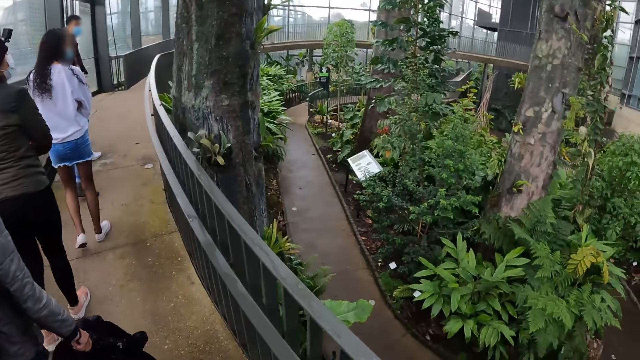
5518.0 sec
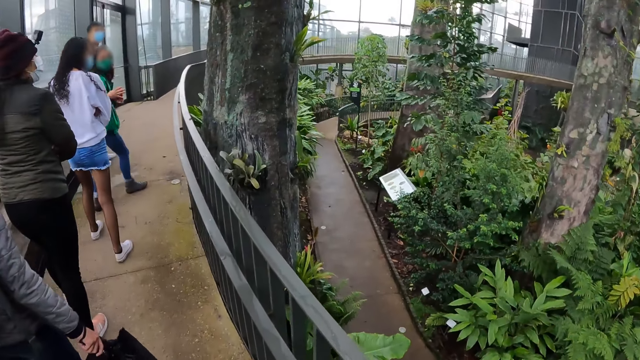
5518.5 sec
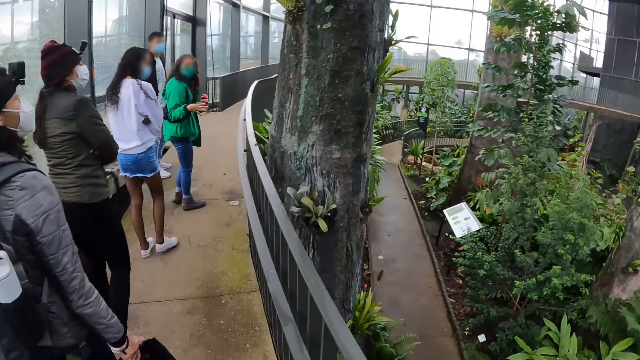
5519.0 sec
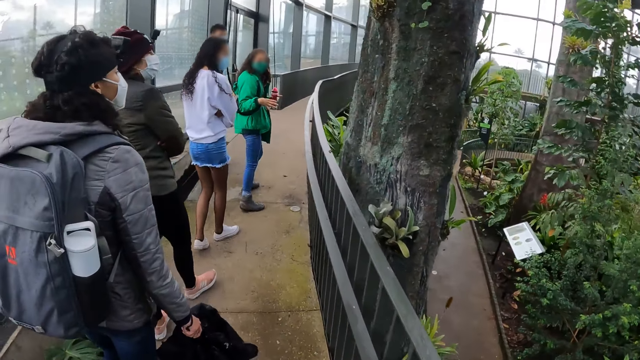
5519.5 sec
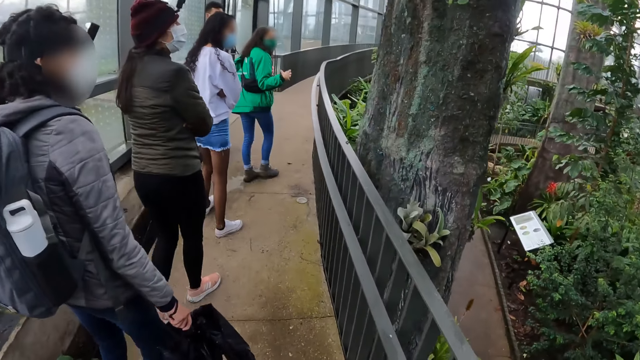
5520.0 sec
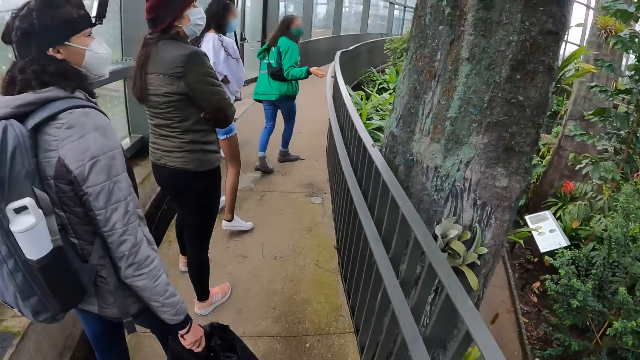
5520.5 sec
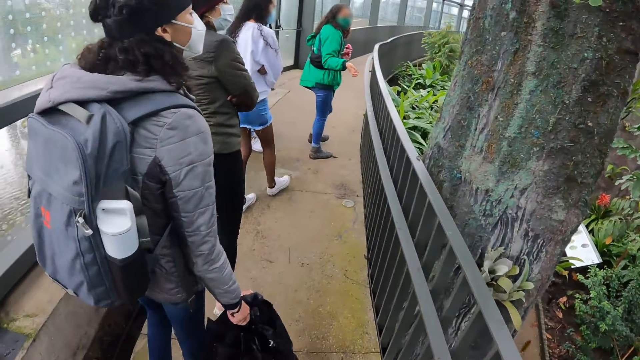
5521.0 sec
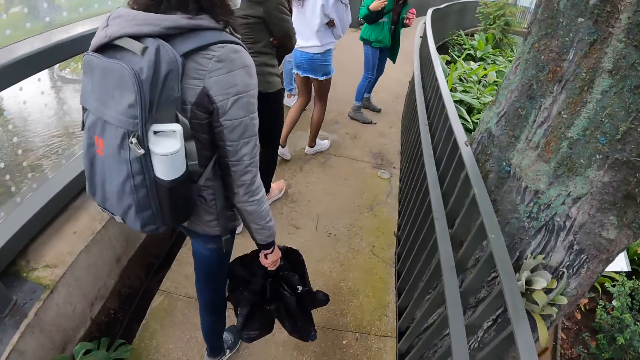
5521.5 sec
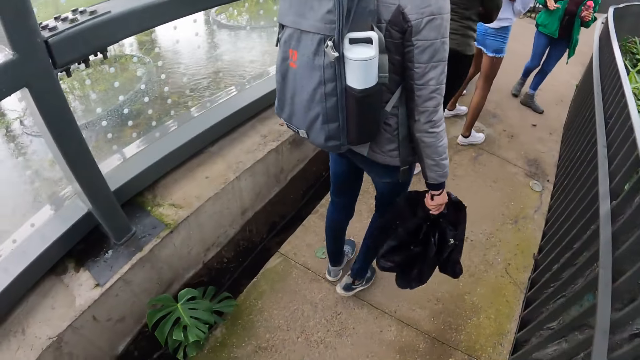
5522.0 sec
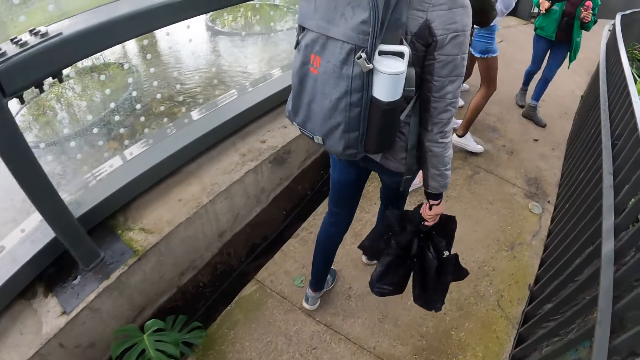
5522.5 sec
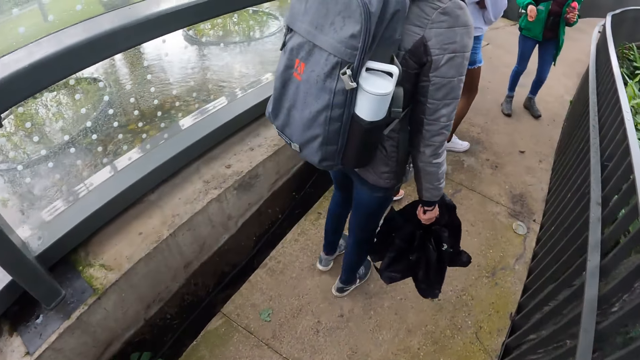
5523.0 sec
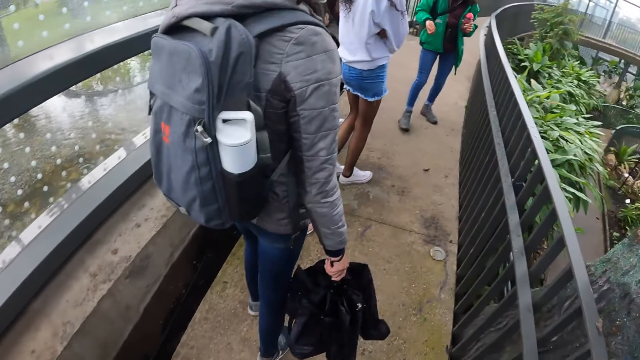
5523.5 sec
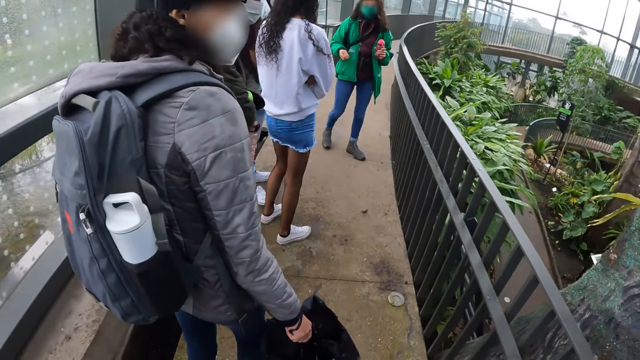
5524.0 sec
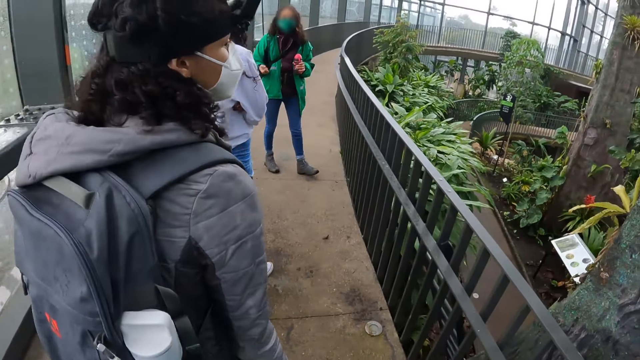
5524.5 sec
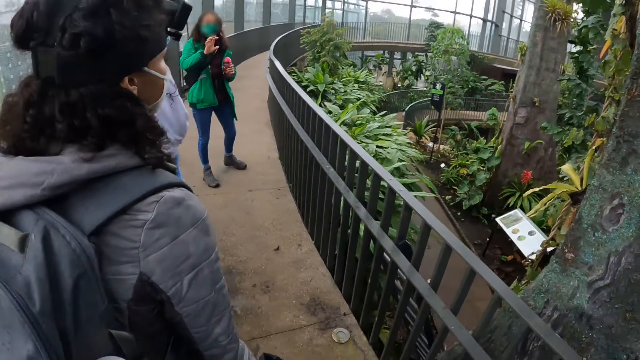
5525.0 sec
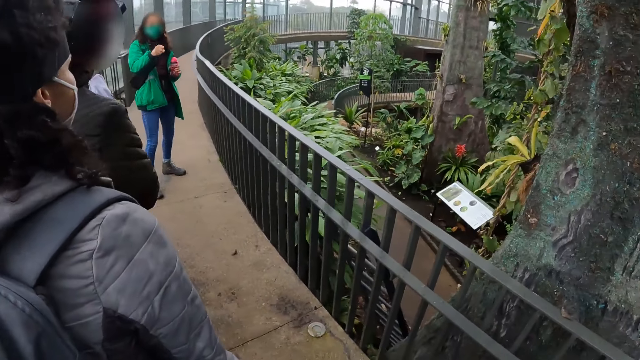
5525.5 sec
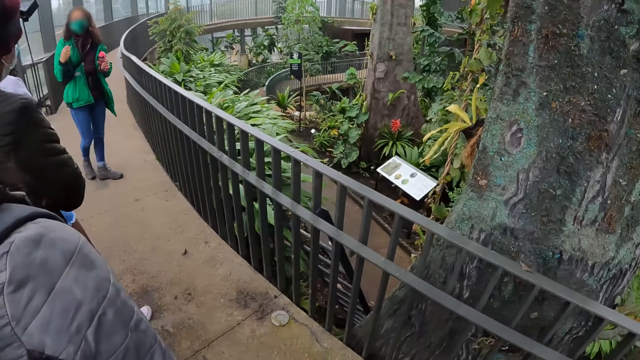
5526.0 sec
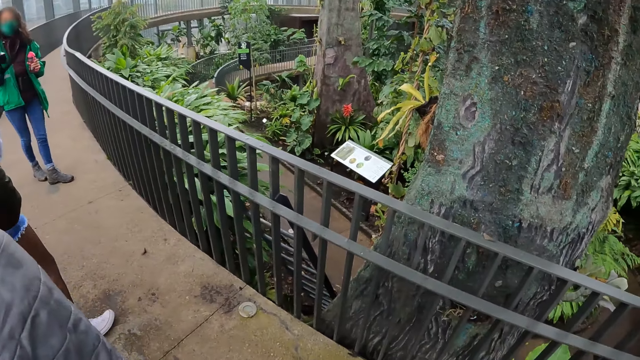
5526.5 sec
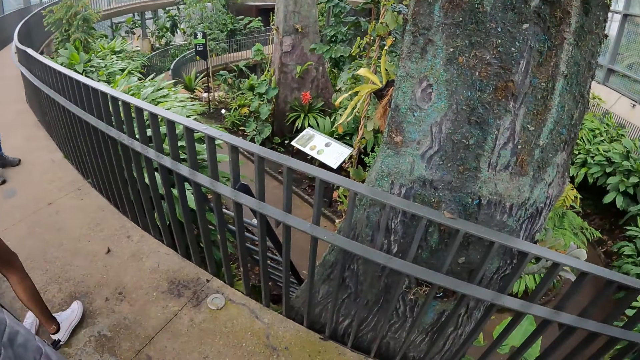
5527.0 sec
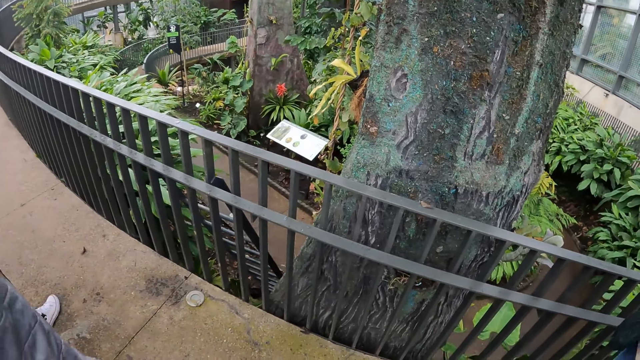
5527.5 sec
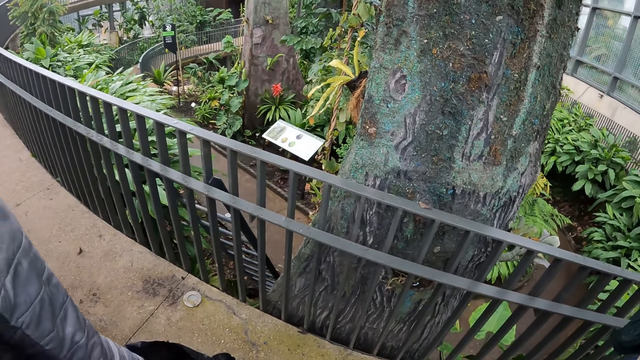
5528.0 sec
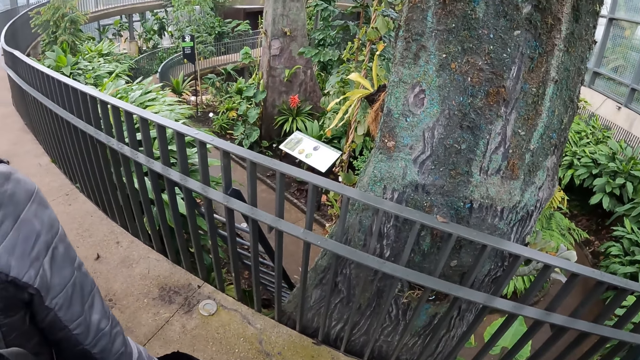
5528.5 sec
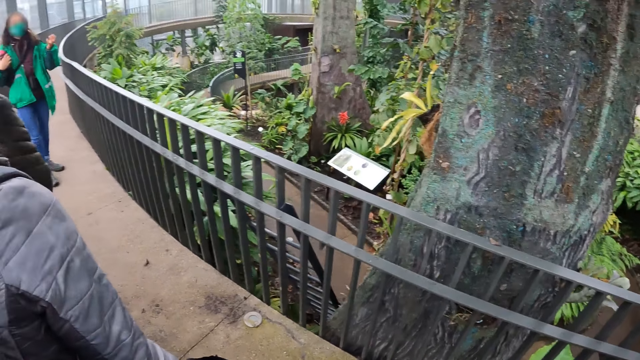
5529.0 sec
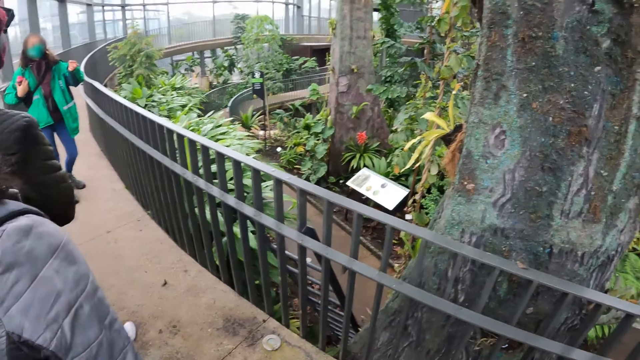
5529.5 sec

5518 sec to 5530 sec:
The camera wearer looks around. They stand.

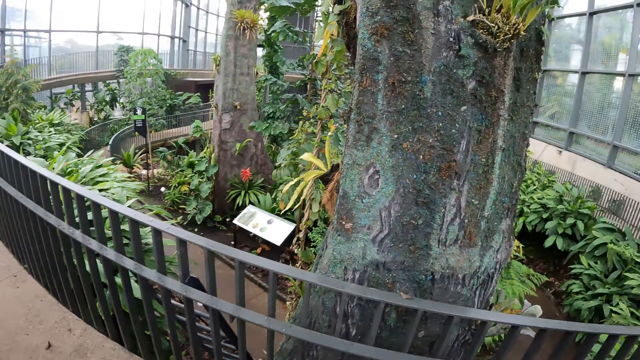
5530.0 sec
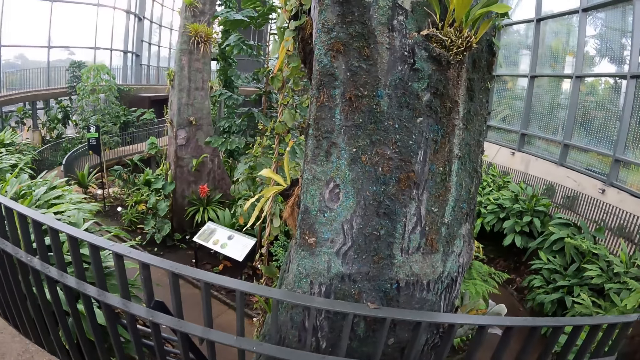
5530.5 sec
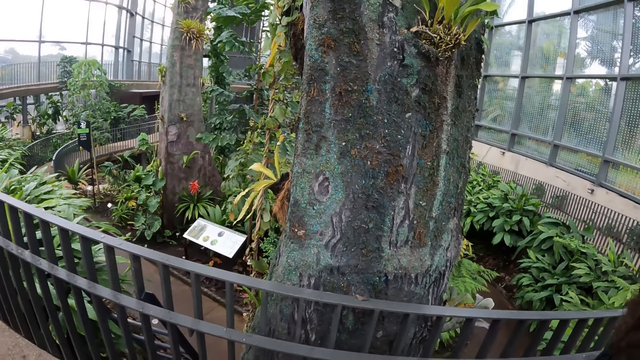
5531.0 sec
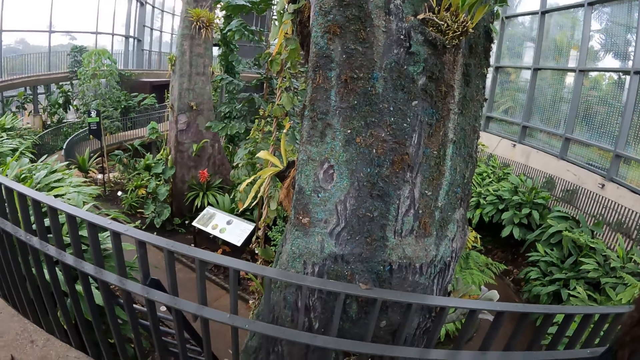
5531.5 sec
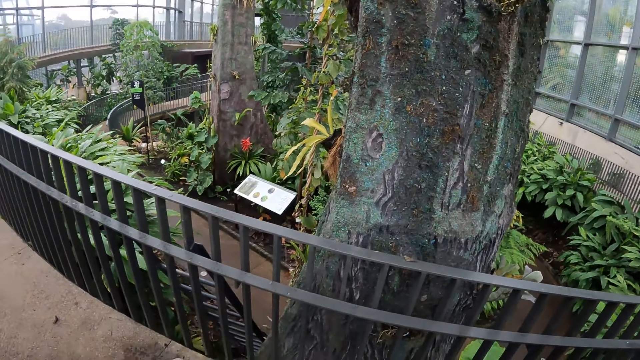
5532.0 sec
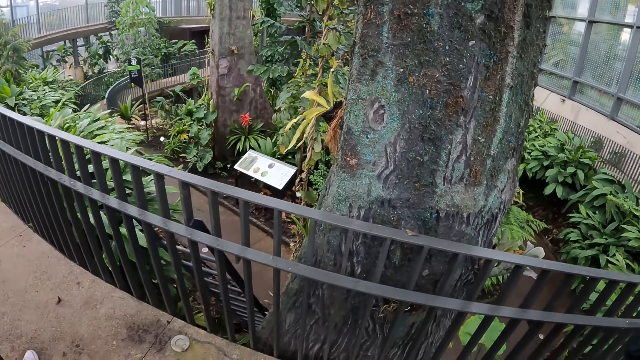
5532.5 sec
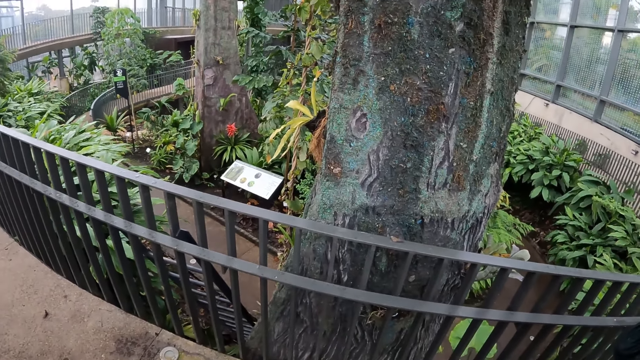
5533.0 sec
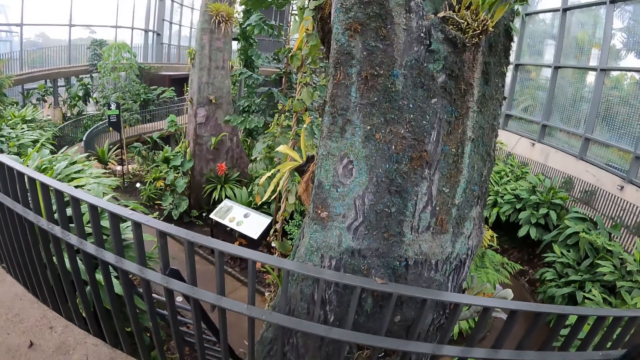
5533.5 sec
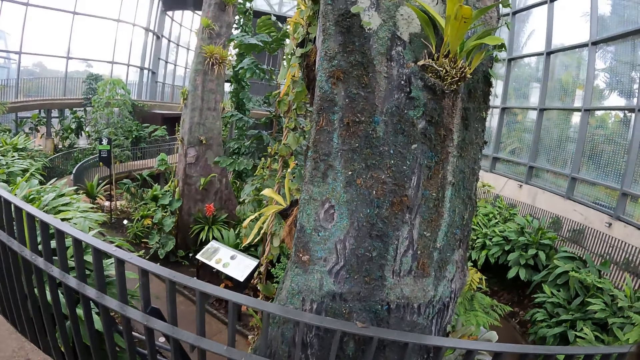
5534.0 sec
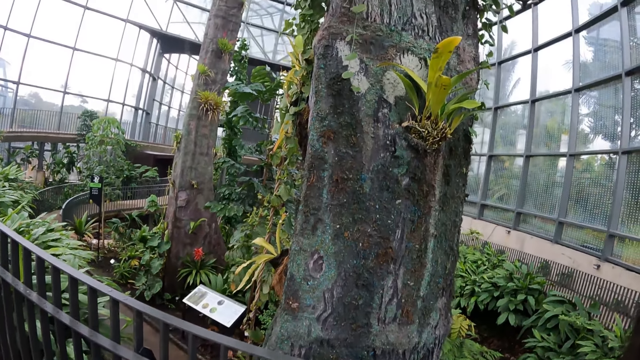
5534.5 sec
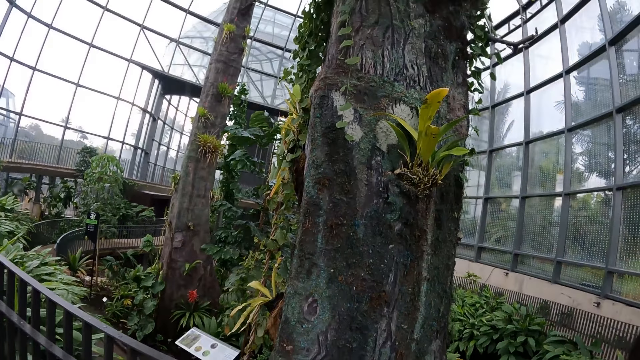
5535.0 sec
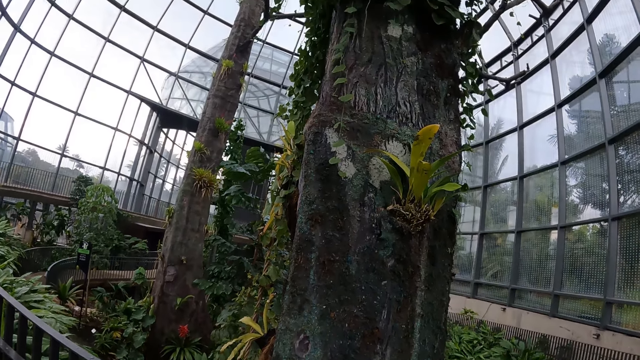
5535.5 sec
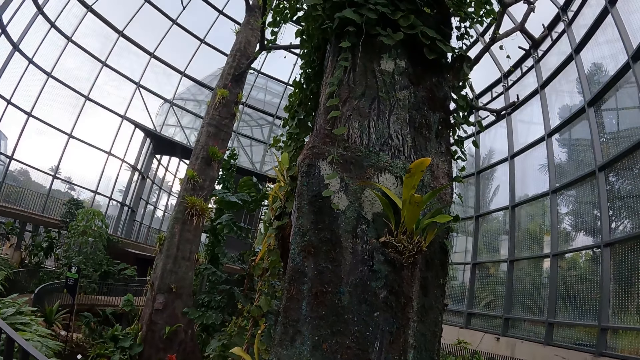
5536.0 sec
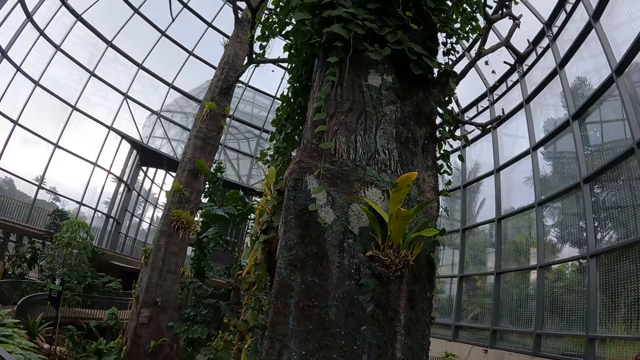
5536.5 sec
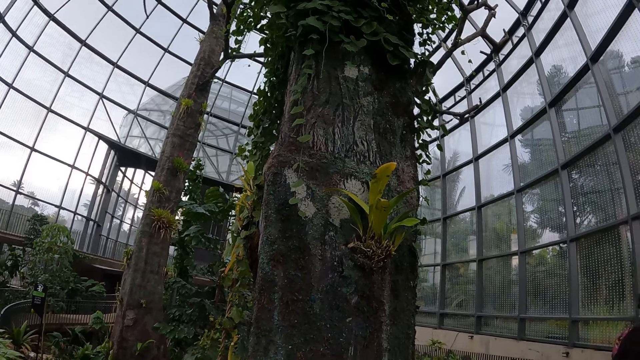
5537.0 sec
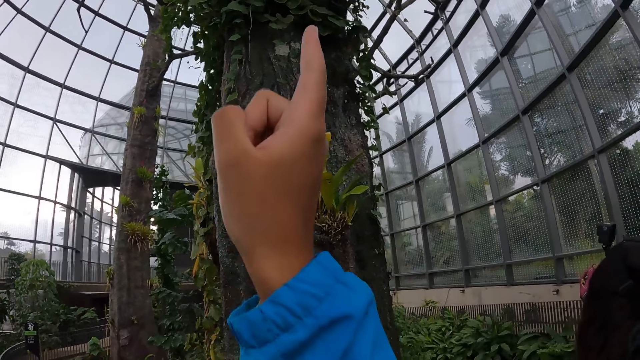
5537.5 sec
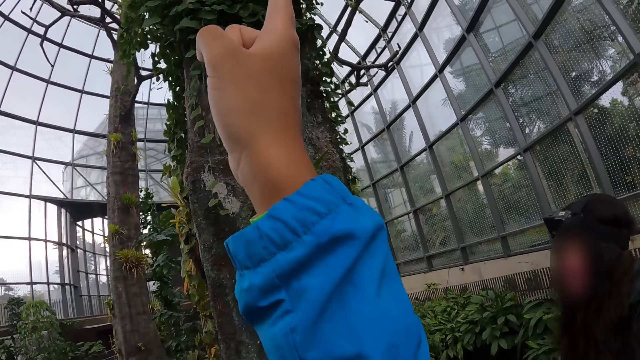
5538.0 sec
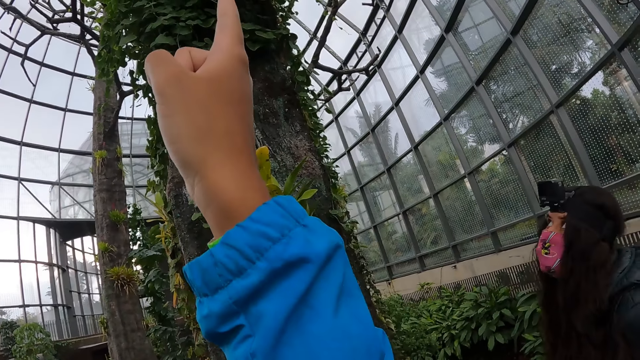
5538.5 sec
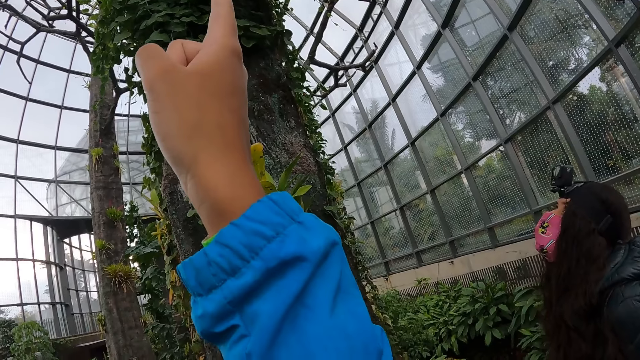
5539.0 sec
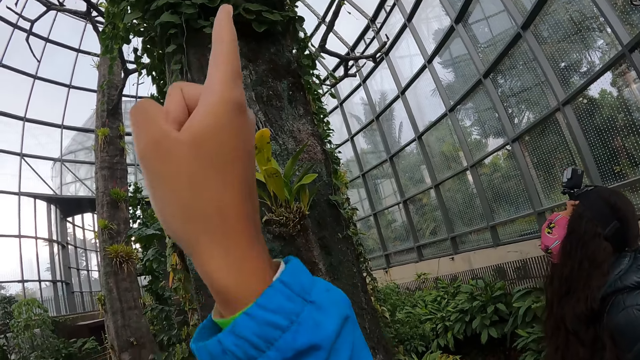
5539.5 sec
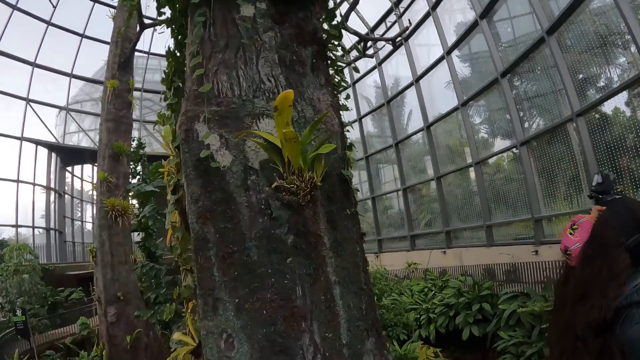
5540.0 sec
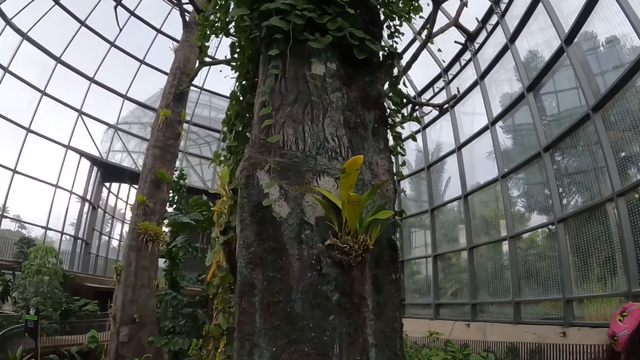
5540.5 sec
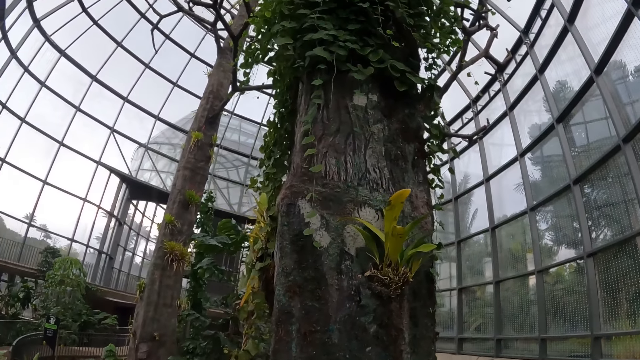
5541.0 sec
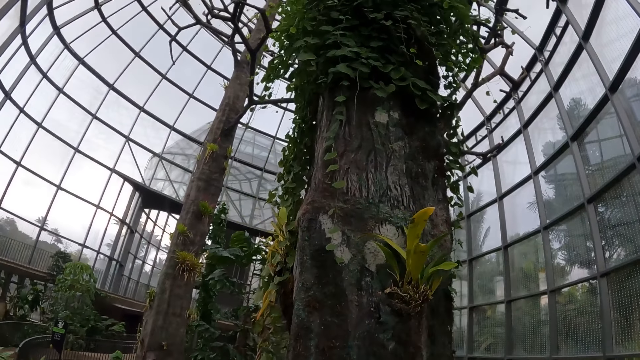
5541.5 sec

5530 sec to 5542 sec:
The camera wearer looks at the plants. She points her right hand to a tree.
